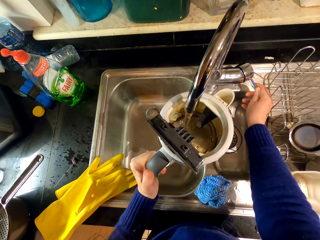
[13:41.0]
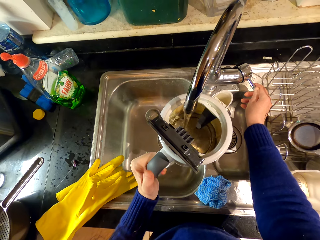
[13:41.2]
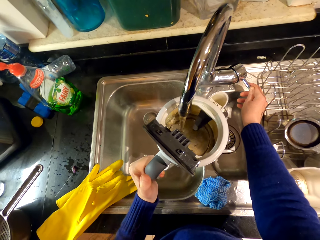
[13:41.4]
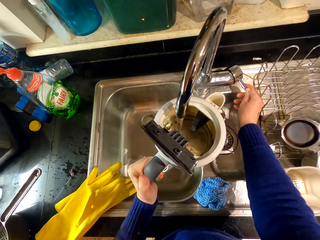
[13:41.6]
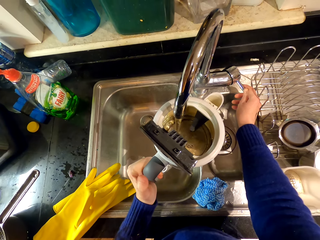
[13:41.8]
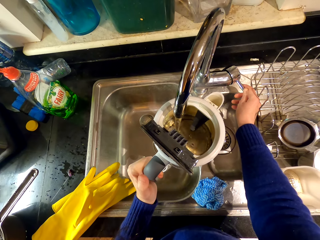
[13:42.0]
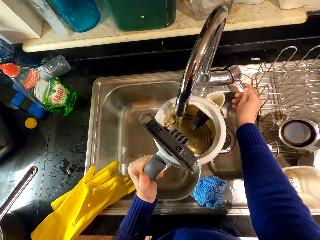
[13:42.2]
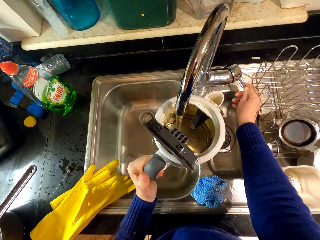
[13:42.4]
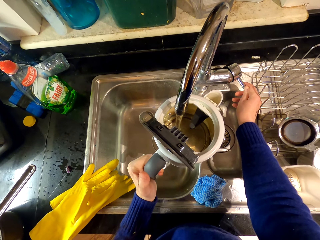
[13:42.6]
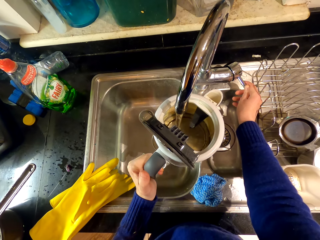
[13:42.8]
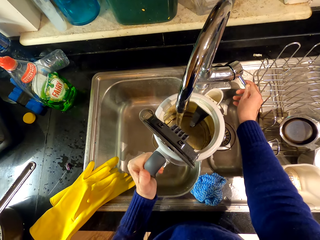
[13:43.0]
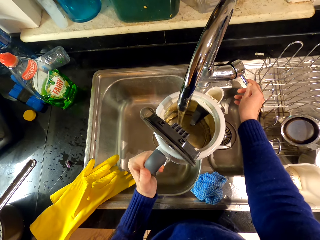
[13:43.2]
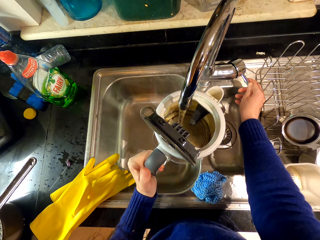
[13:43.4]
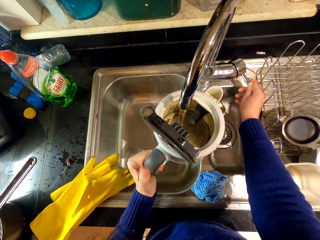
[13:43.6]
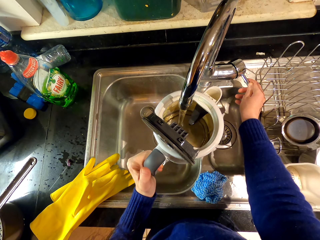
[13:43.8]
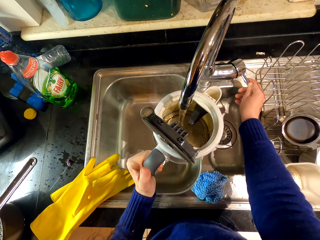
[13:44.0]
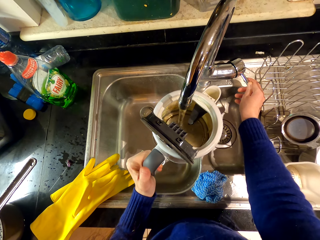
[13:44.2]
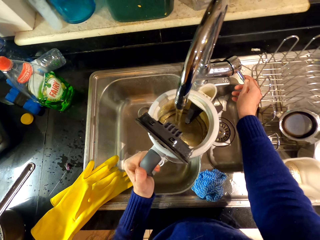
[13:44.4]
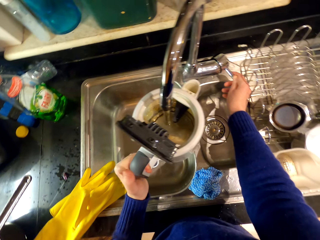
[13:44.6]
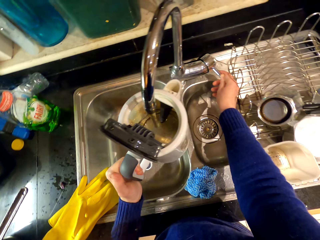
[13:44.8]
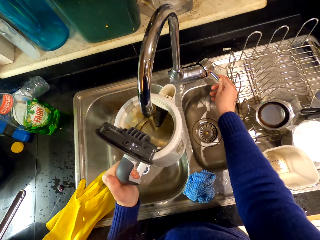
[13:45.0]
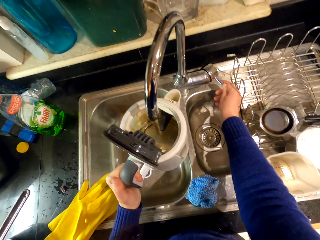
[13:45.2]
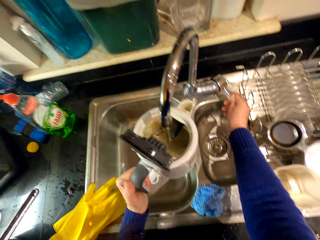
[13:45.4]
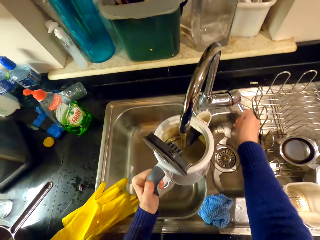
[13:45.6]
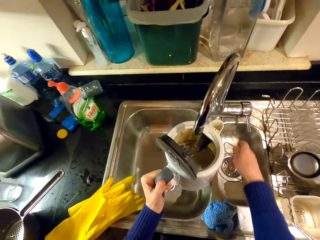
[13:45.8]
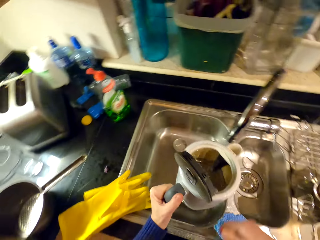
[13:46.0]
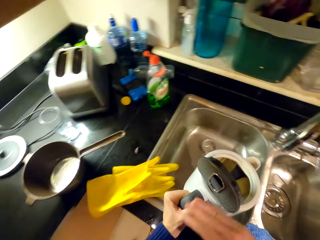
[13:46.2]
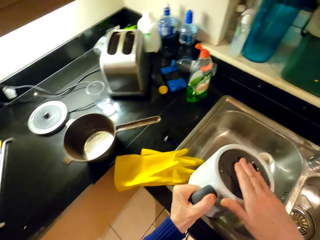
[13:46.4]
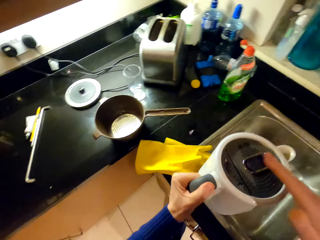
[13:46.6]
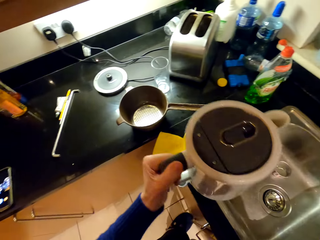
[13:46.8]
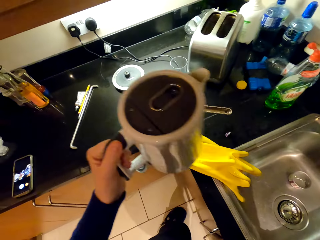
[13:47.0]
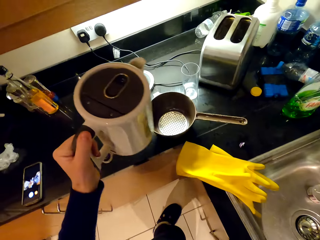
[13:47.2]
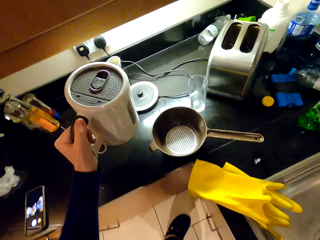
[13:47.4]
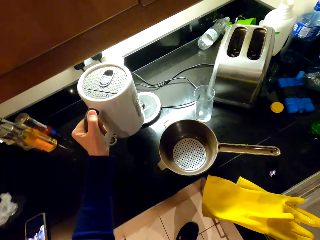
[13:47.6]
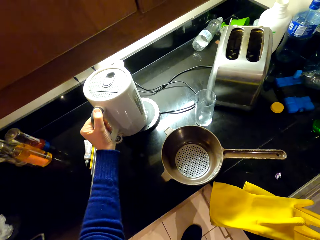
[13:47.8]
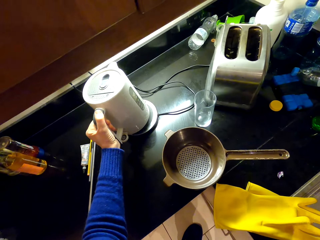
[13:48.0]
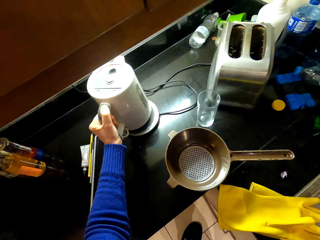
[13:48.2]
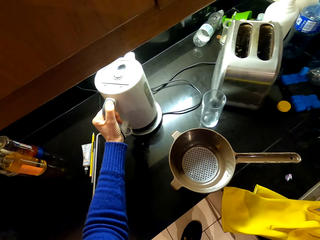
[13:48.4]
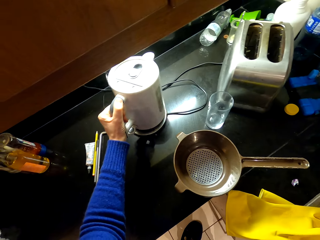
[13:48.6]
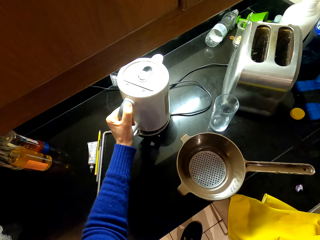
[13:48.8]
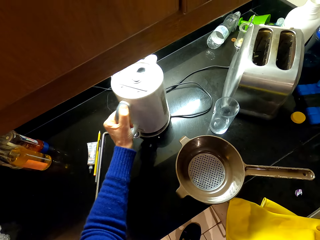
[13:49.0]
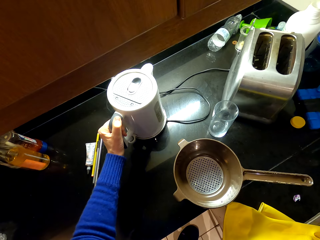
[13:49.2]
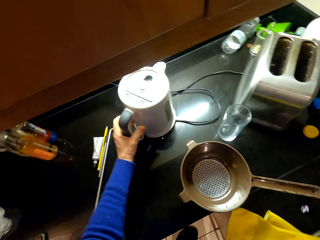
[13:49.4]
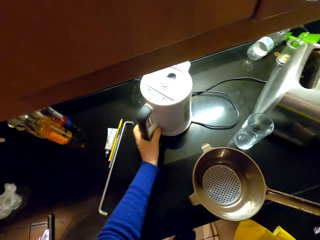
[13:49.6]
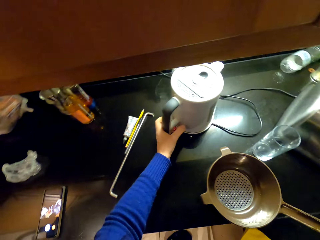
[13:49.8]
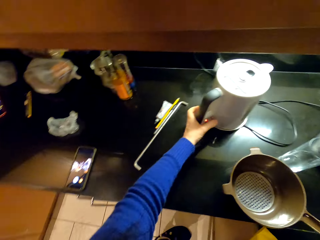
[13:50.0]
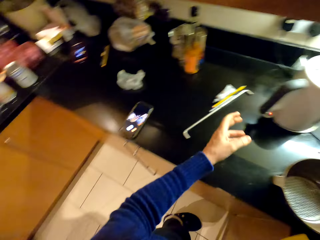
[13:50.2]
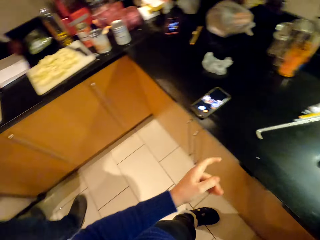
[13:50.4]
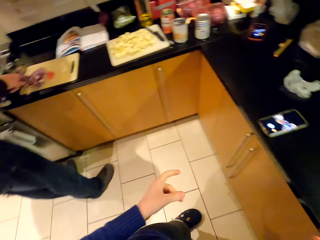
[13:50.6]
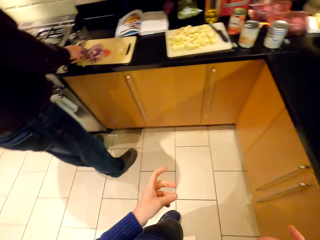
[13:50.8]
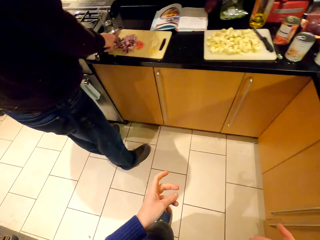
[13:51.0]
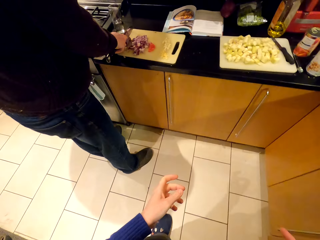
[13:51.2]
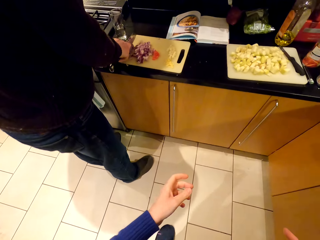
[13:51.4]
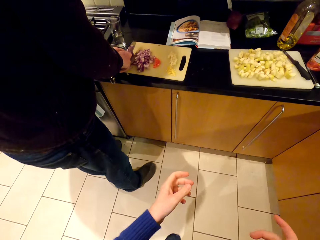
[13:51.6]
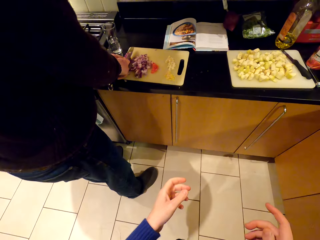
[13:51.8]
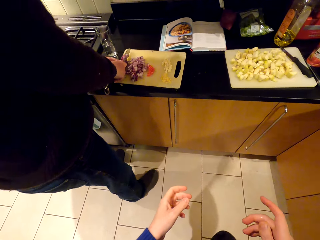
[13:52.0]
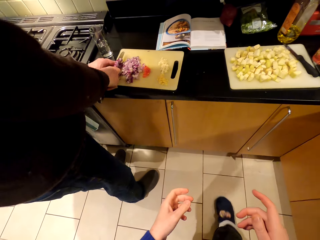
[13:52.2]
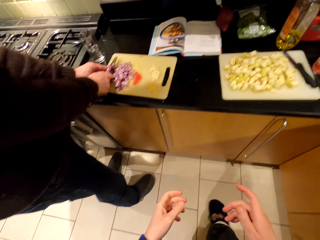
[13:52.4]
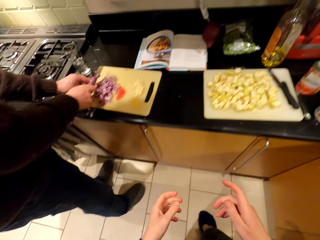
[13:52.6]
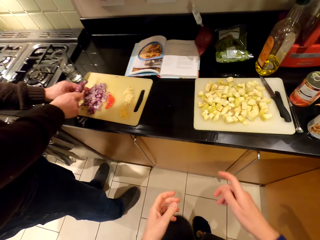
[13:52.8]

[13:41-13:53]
The camera wearer covers the electric jug, closes the tap, puts the electric jug on the heater, and walks around.

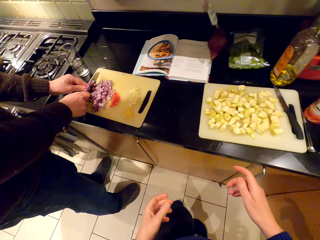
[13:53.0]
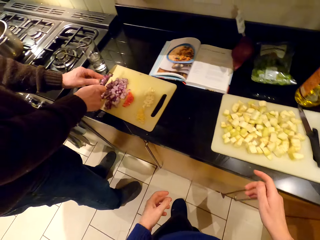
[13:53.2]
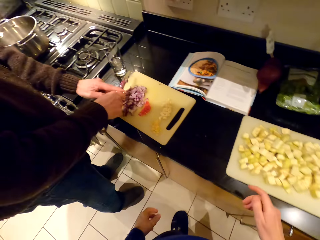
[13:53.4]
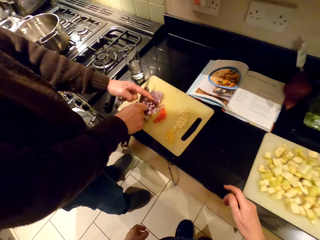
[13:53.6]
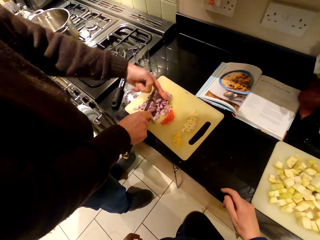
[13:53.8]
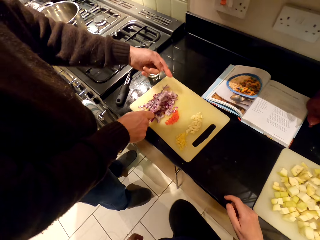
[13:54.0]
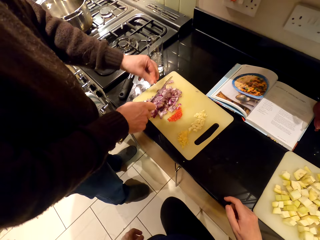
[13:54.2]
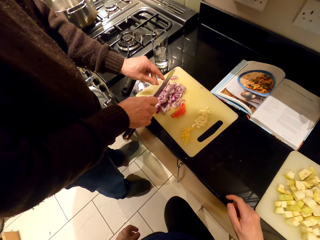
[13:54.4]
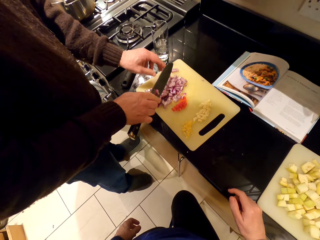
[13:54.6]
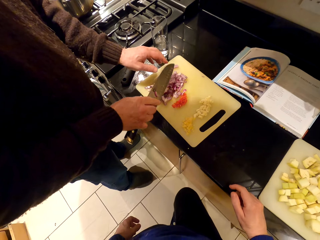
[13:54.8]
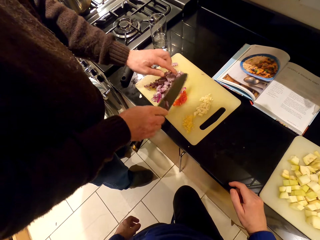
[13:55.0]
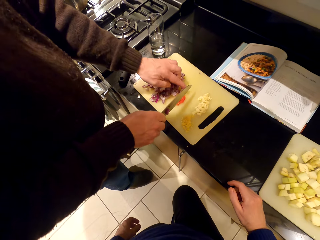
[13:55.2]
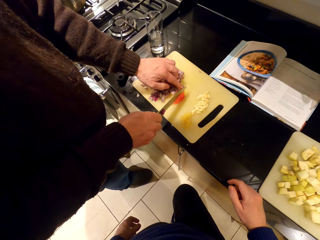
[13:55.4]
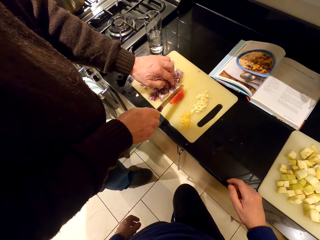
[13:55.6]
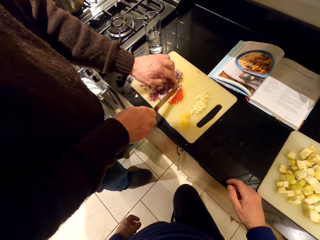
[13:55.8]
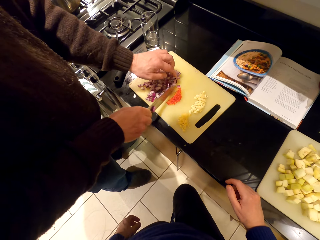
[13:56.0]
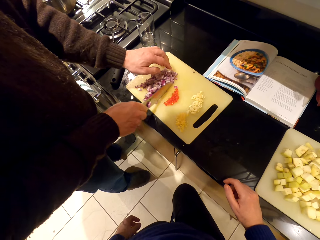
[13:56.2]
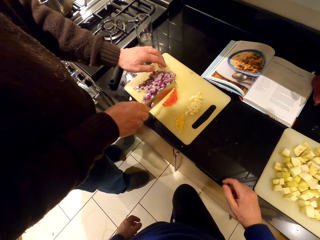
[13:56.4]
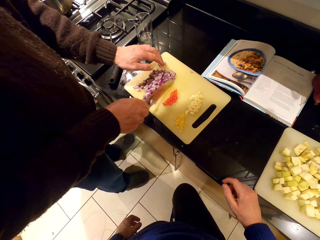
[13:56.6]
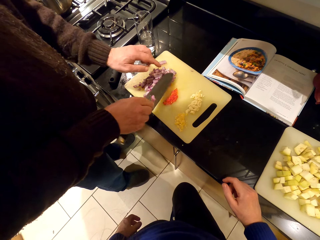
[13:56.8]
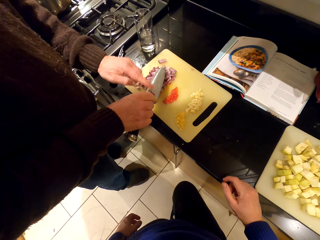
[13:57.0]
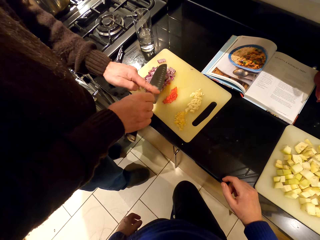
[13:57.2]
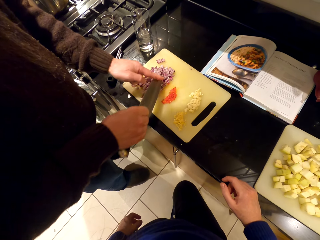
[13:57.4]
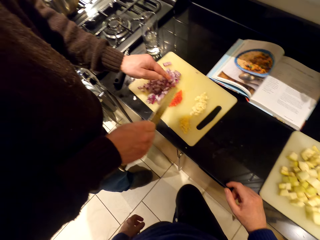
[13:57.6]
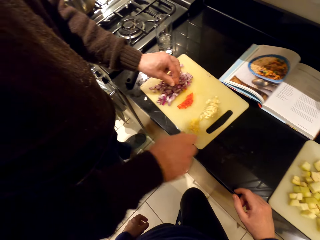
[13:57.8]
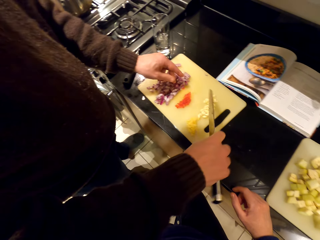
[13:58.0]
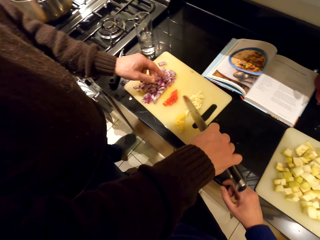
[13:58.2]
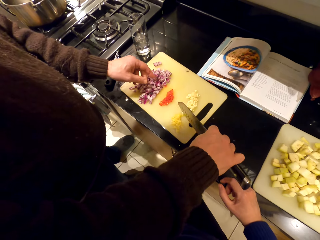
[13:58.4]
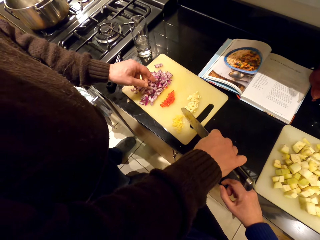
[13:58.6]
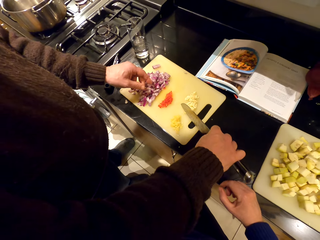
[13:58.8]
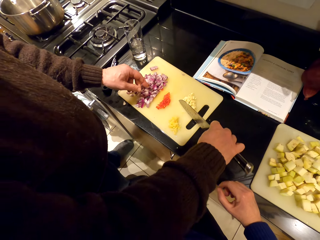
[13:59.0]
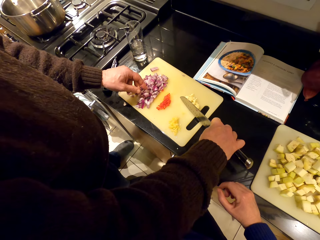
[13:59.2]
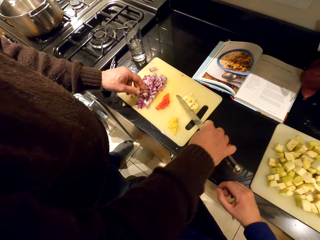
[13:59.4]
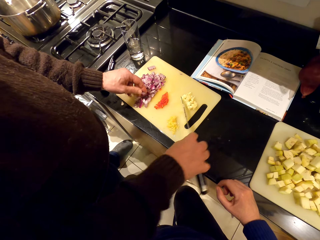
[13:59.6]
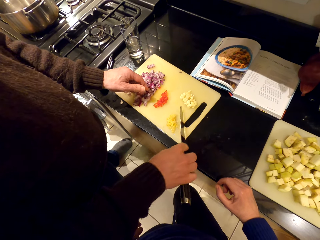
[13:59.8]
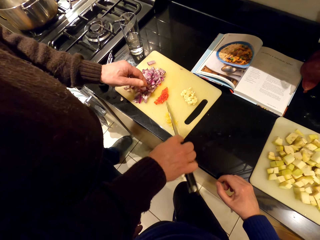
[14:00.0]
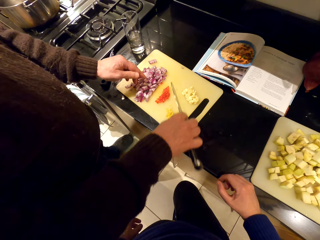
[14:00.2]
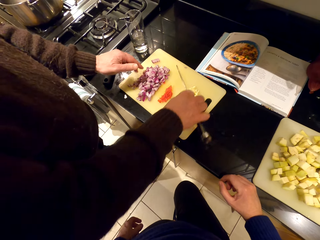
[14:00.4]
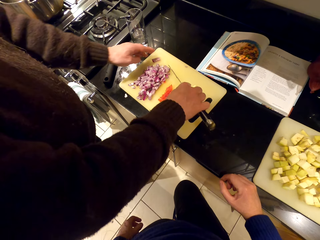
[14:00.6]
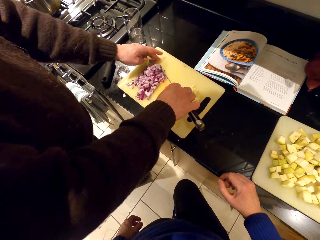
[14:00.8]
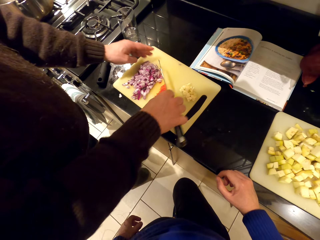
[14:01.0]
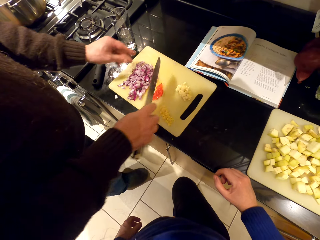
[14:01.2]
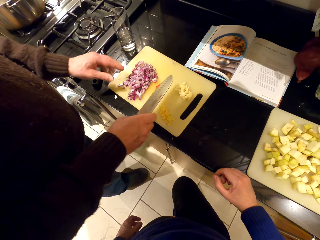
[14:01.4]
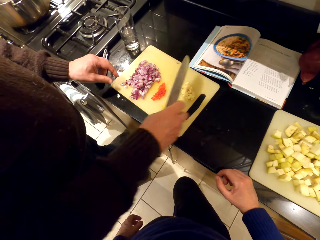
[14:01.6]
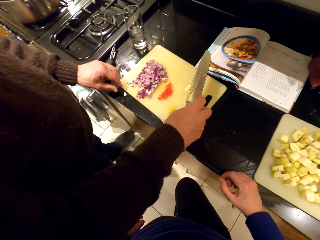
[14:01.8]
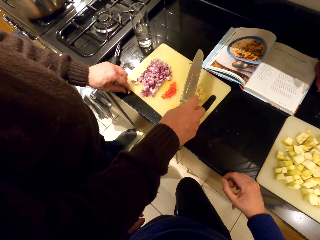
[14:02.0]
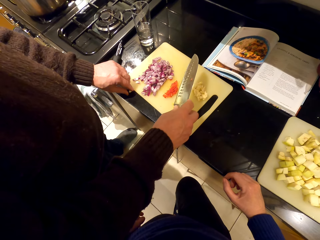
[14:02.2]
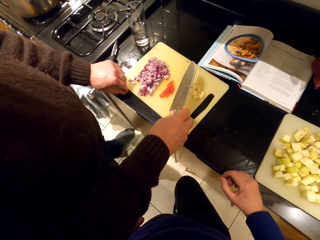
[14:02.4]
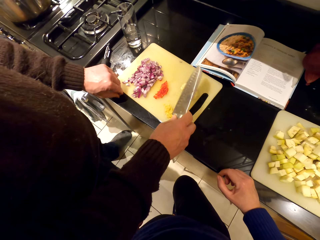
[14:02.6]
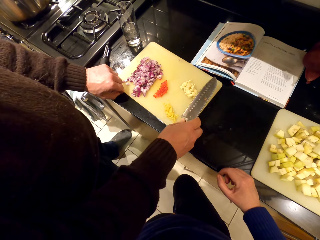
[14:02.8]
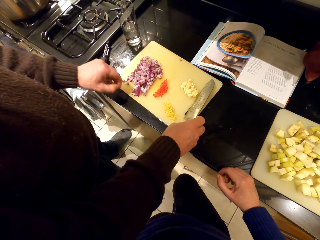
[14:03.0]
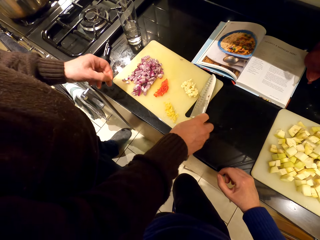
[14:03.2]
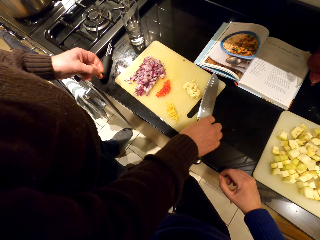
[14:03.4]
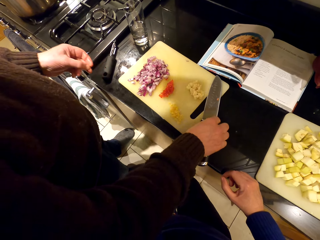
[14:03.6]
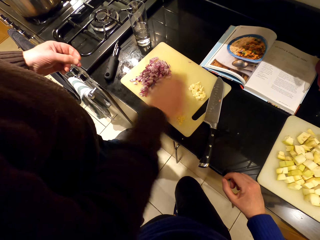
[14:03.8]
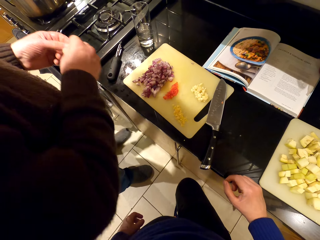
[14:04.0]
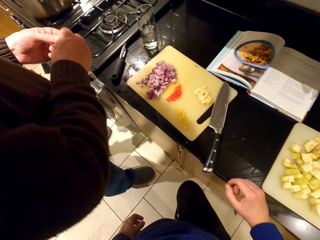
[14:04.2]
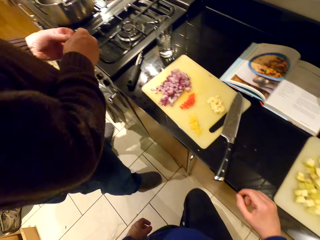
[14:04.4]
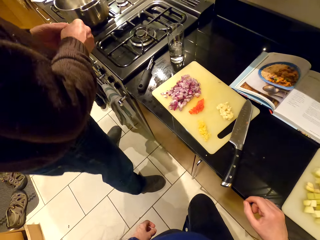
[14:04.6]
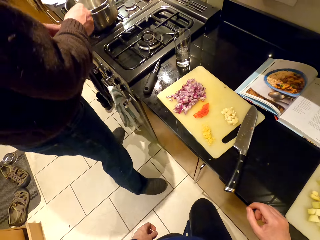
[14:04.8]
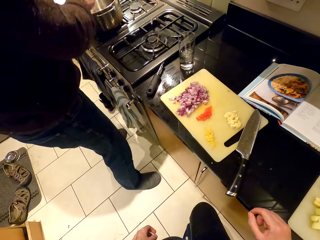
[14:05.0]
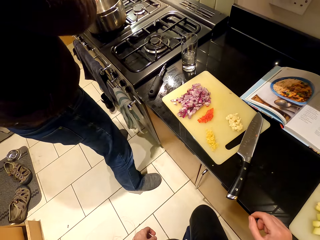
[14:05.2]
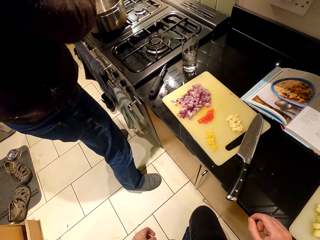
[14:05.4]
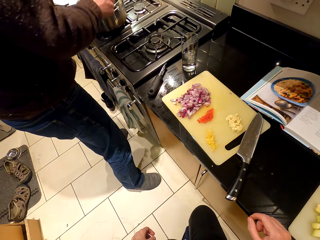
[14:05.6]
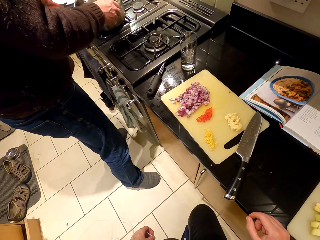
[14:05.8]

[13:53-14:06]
A person removes onions stuck on the knife. The camera wearer speaks to the person. They look around. The person moves the chopped onions. The camera wearer pushes something with a knife. The person places the knife on the chopping board.
